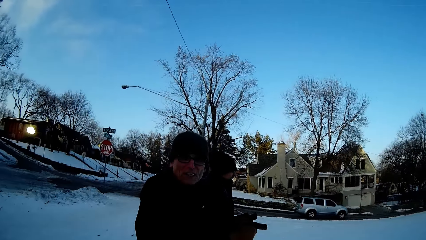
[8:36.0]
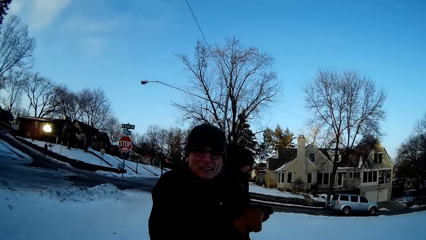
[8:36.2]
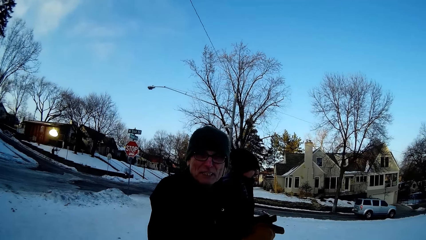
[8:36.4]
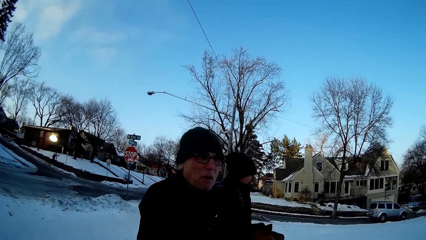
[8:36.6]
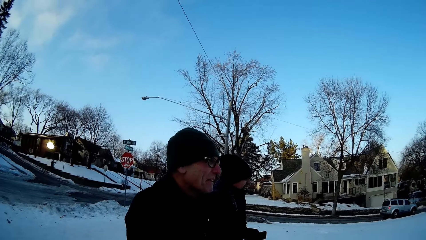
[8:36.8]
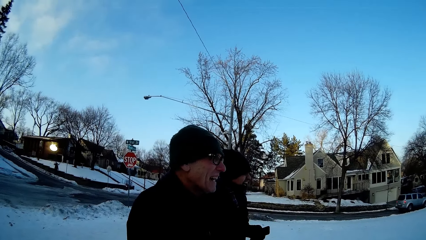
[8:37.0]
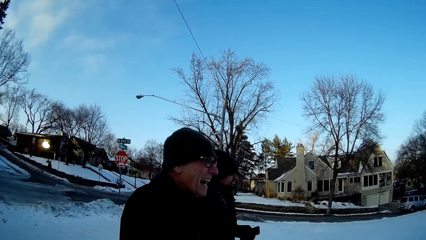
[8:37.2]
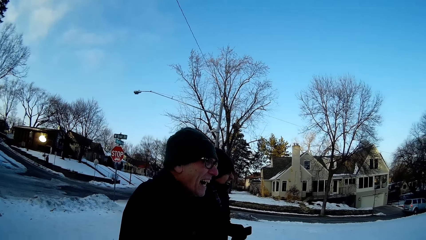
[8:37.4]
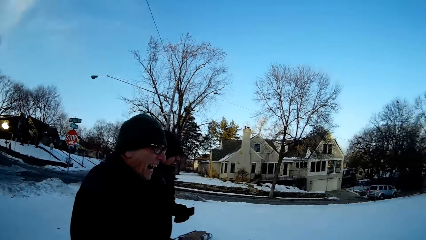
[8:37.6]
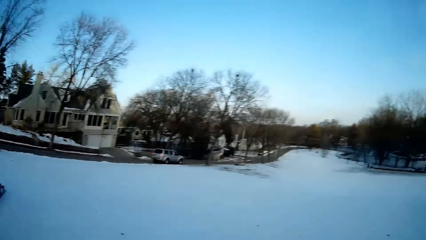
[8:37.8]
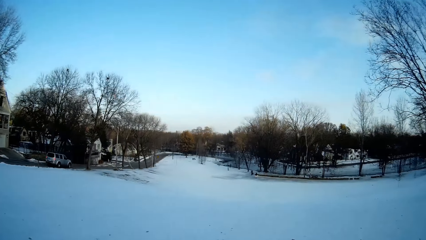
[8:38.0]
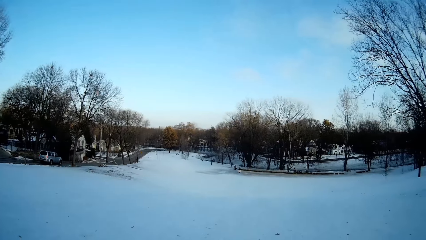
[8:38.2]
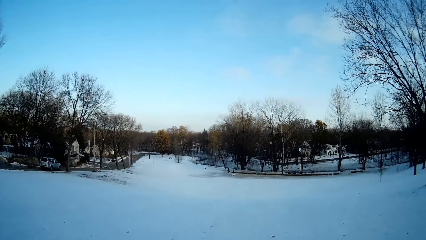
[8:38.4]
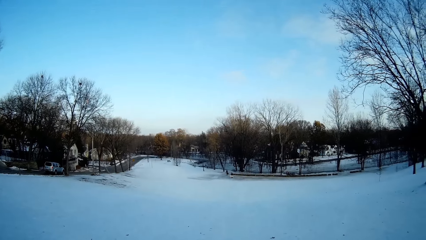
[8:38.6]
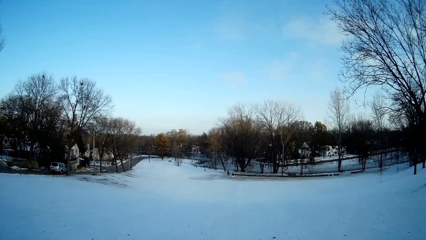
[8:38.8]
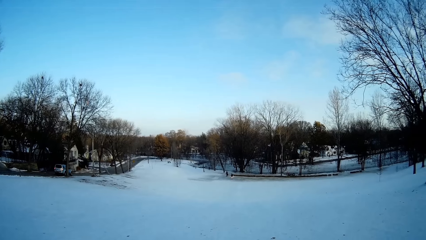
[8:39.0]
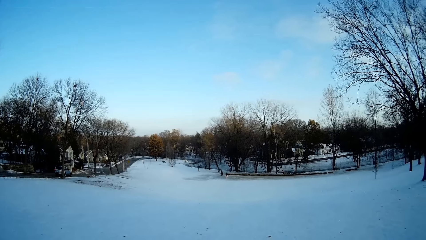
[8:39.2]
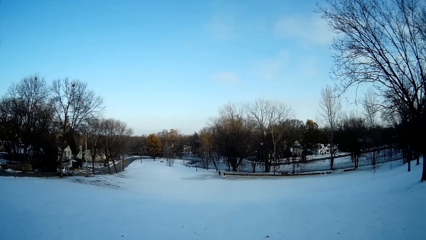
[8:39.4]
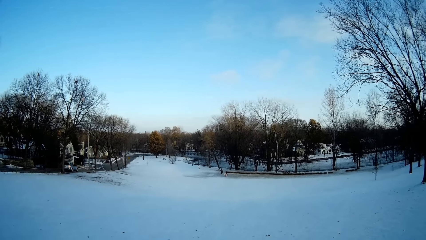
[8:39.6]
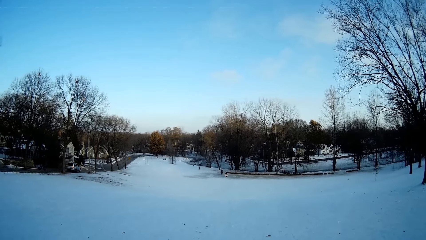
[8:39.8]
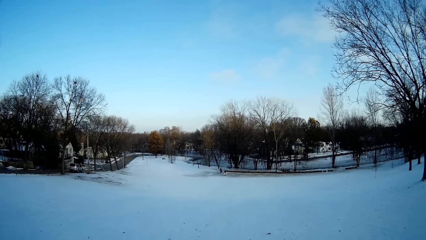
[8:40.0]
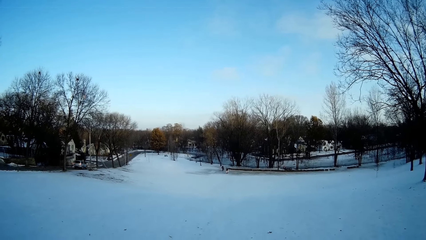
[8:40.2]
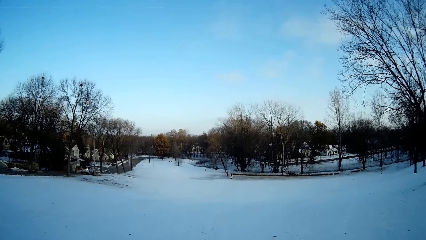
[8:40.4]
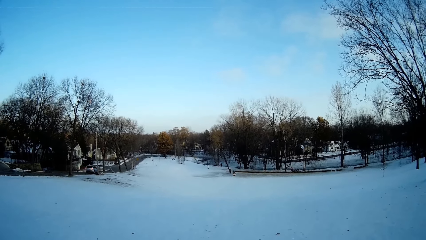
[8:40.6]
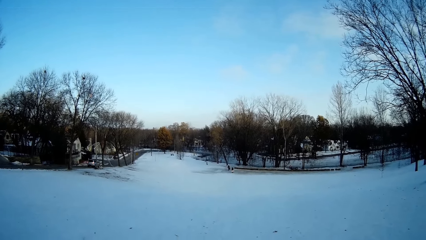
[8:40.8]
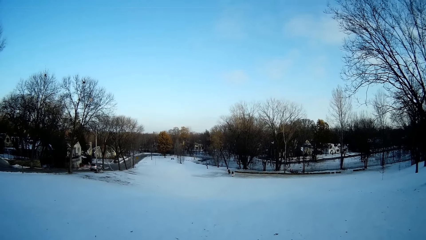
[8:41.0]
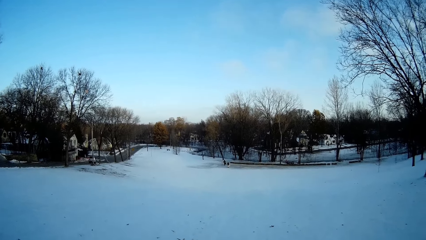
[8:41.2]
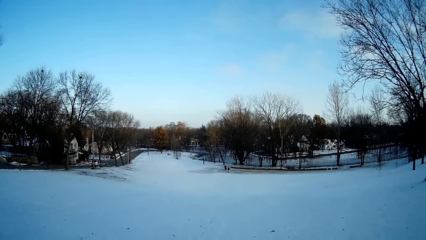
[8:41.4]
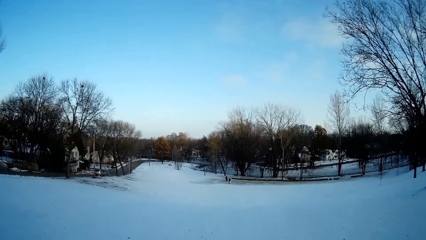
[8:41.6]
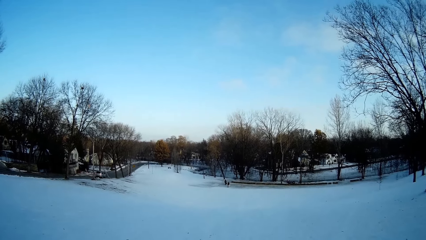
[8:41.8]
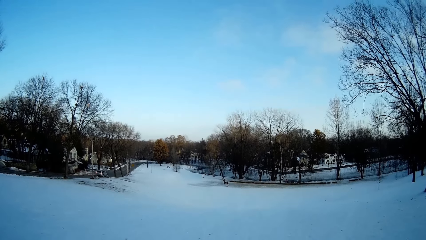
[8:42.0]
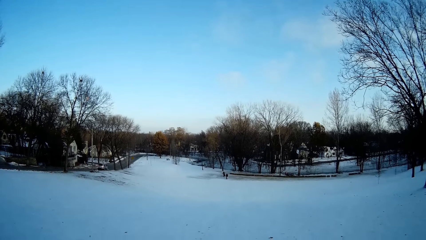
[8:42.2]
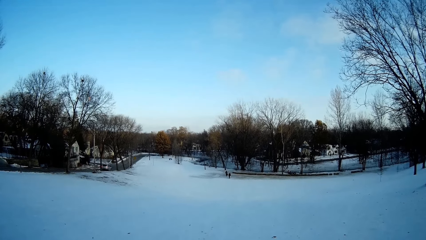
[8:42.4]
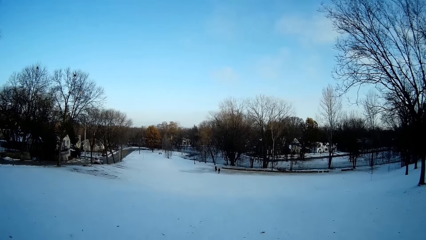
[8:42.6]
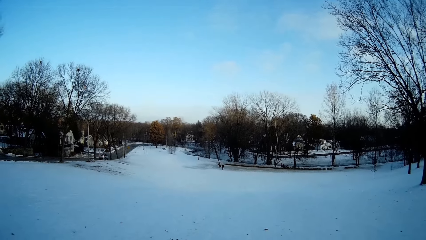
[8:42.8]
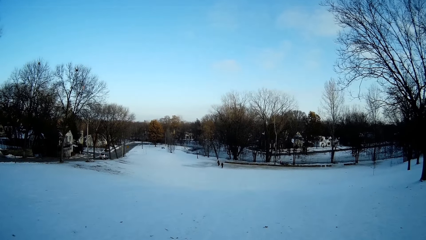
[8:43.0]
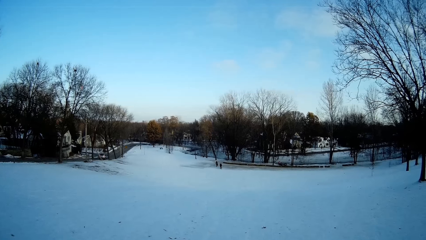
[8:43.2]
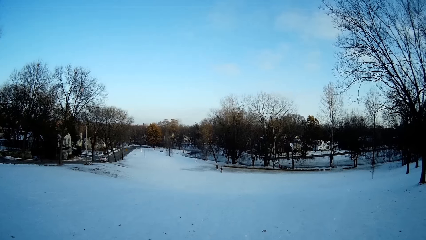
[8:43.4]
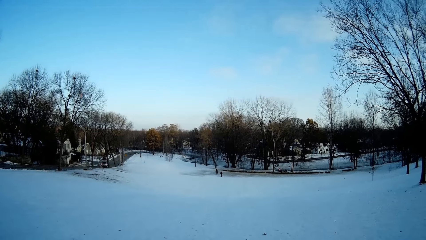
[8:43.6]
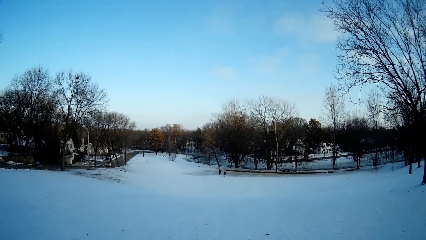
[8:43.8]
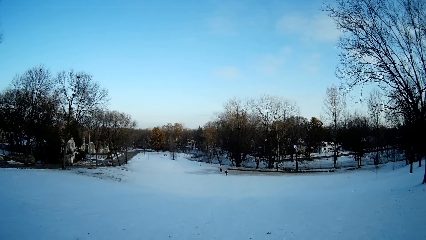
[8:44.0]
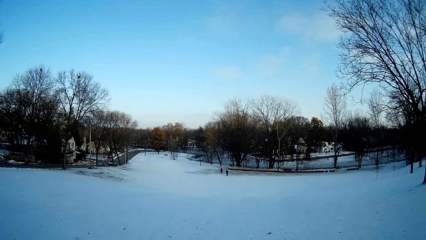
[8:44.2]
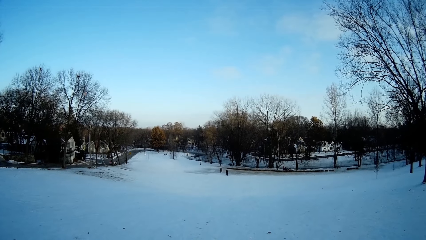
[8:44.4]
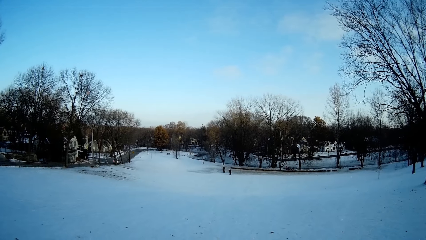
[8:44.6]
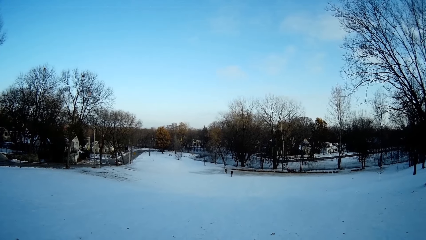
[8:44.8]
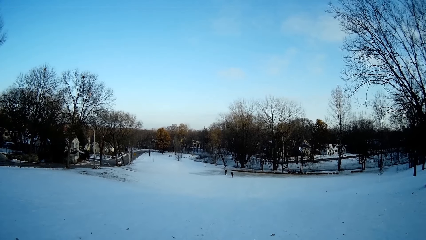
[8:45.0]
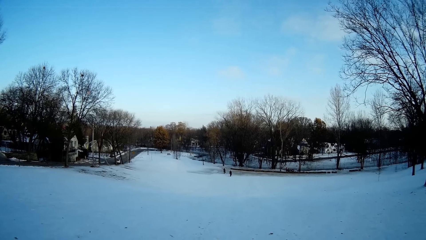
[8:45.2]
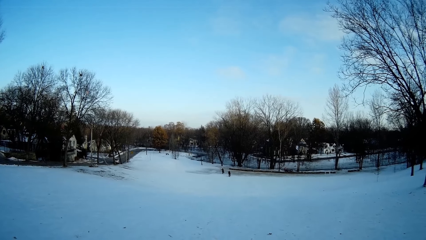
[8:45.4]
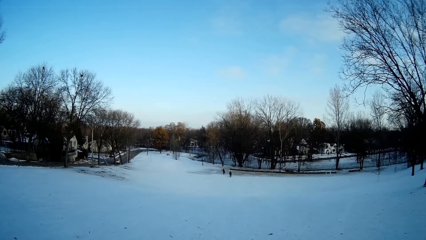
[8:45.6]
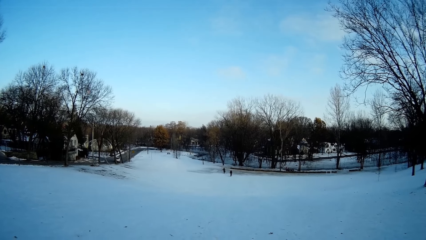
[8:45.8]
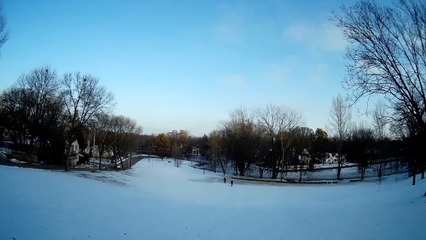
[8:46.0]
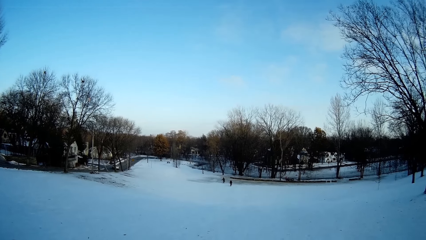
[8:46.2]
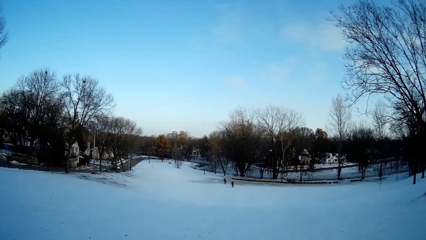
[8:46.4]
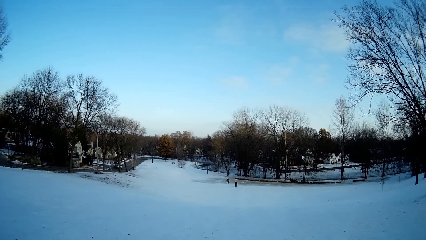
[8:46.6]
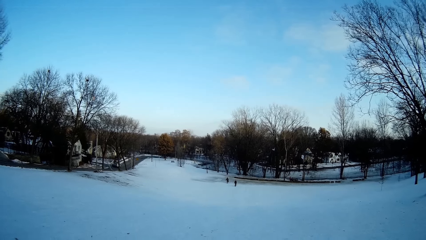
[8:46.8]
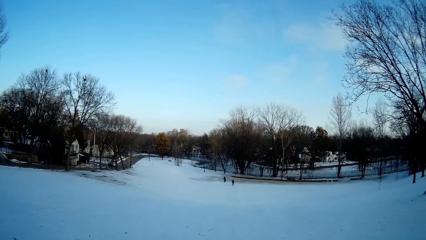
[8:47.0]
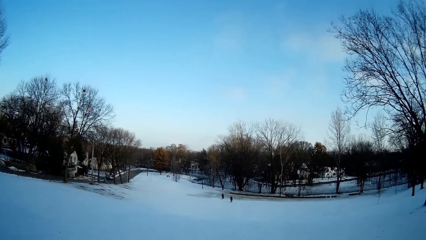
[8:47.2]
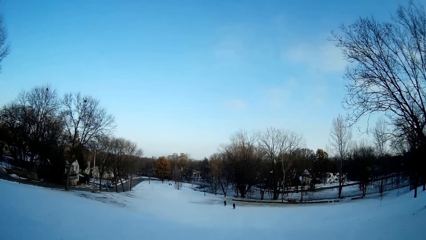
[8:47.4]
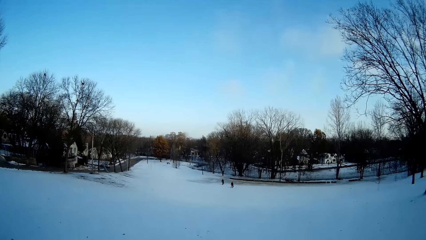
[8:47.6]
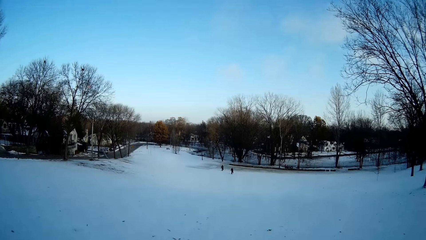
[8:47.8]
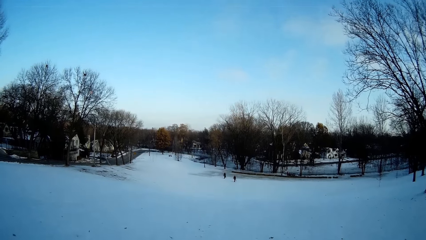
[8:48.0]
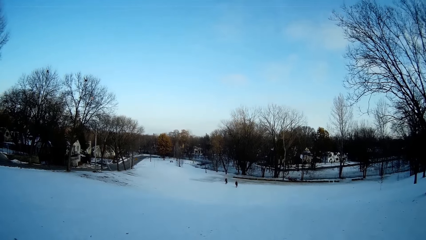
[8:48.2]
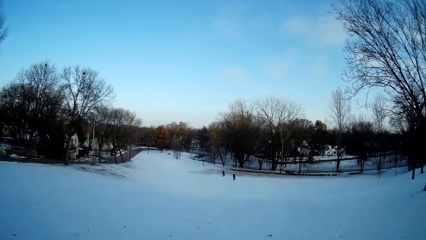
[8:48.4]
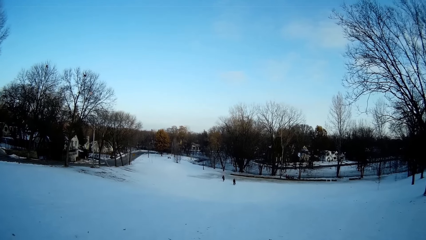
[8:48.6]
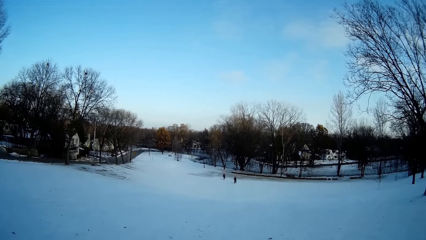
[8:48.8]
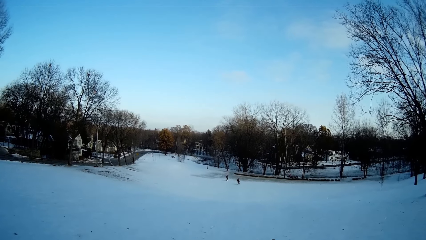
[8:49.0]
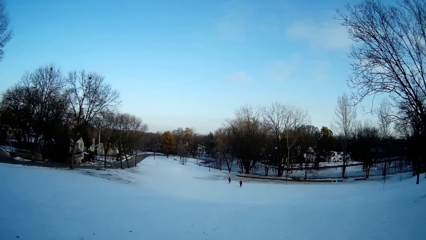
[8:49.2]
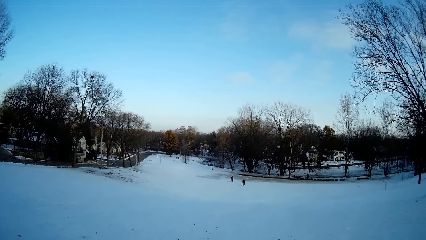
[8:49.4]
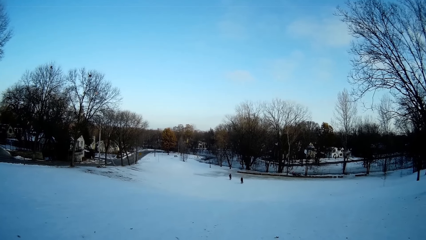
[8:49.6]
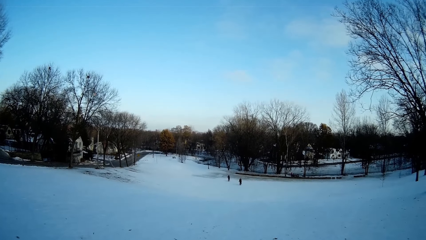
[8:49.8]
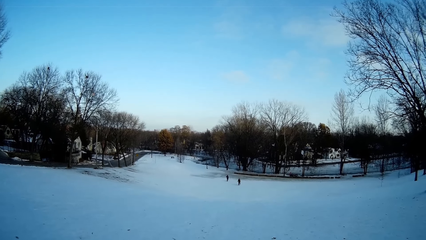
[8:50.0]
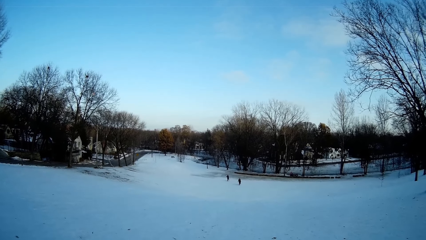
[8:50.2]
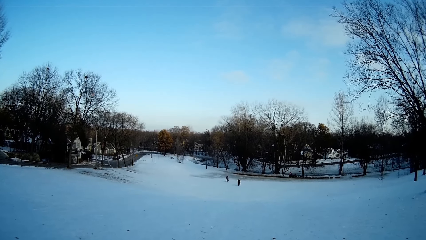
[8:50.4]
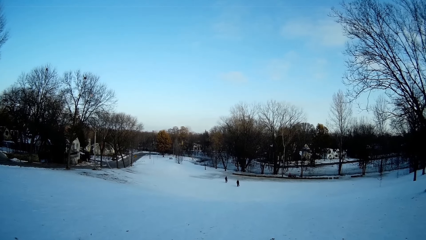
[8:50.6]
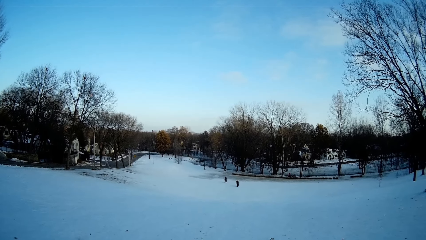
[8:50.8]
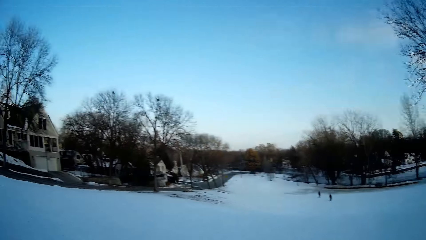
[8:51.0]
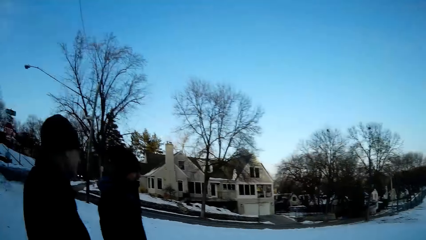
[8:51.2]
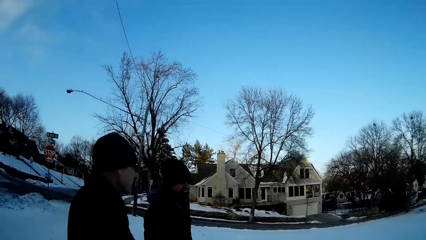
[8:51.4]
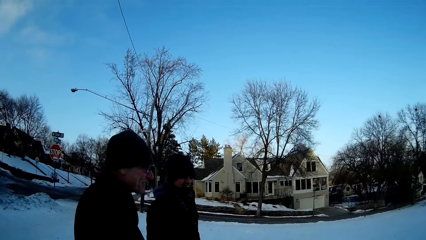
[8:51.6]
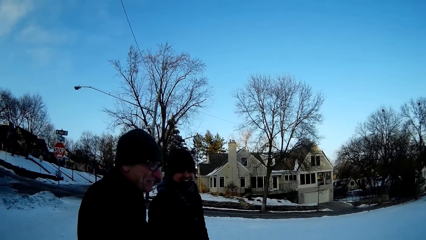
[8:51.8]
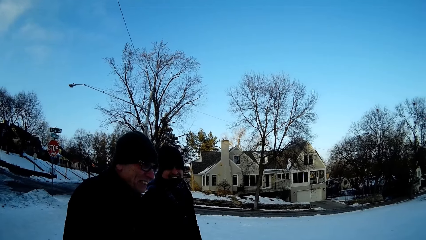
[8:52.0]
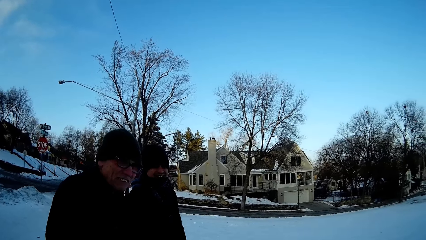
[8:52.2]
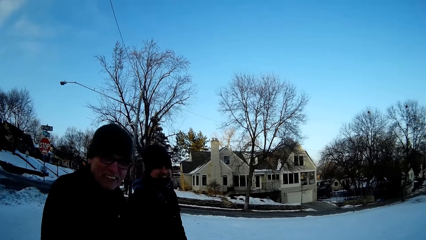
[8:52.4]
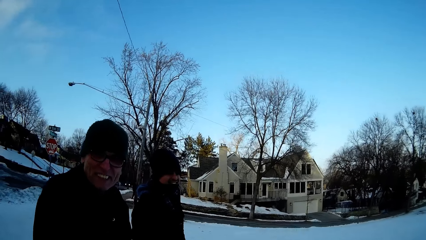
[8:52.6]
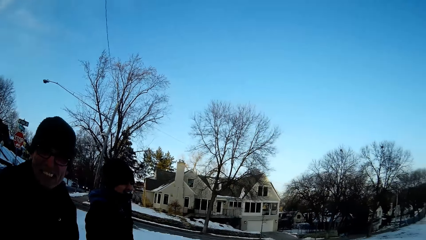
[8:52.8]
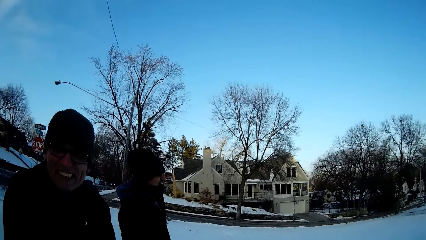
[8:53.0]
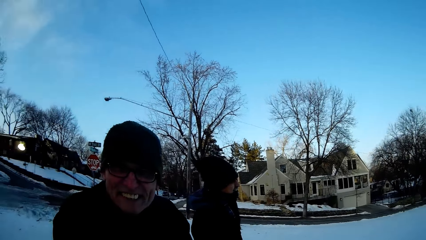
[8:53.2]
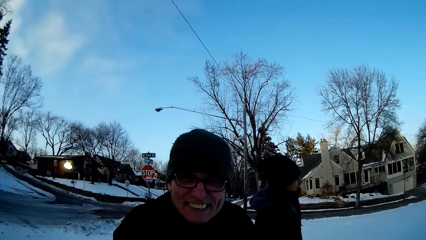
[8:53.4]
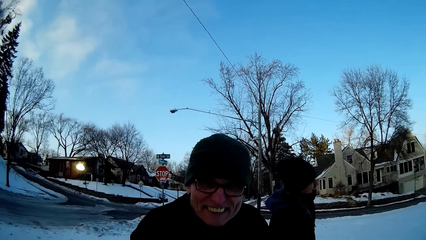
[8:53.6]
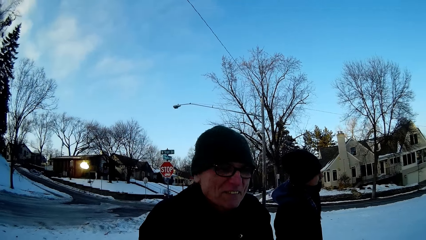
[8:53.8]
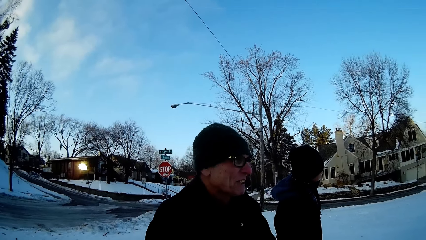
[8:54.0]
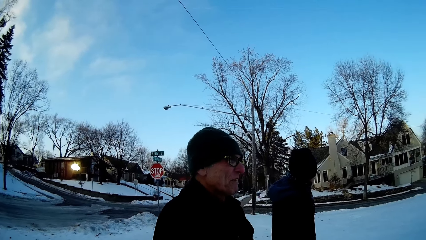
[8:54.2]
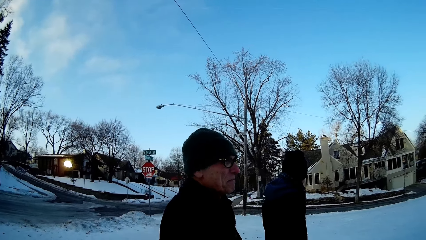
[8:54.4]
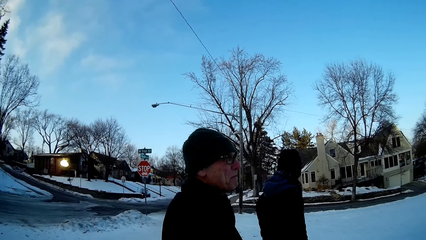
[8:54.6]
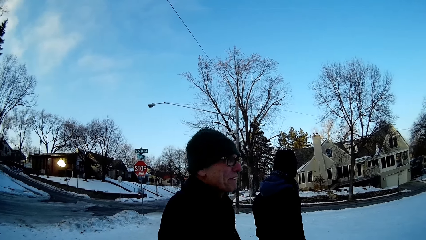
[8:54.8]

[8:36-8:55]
The camera wearer looks at a man. They look around the snow field. They look at the man.
